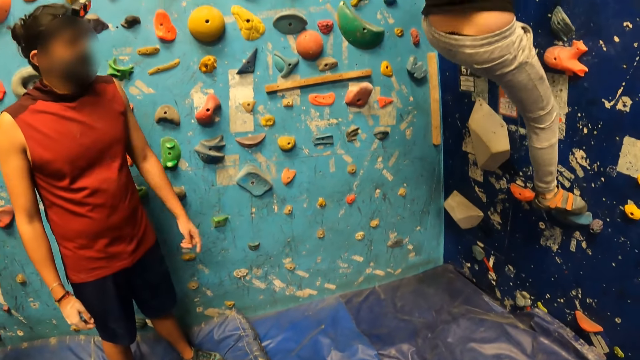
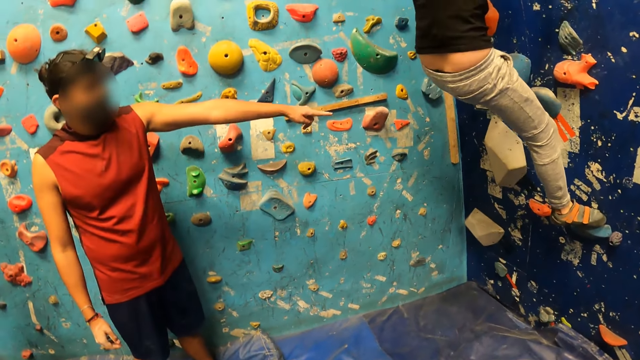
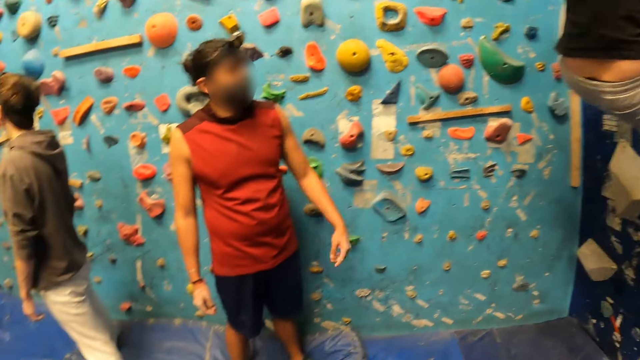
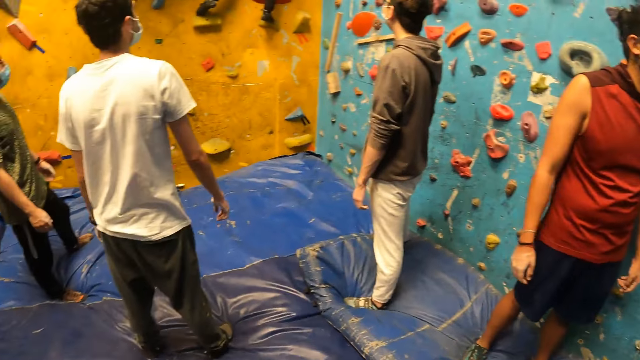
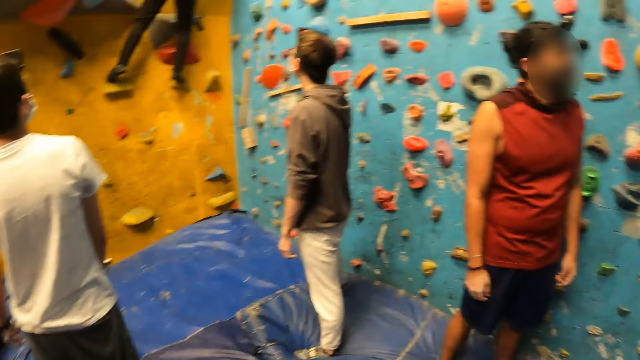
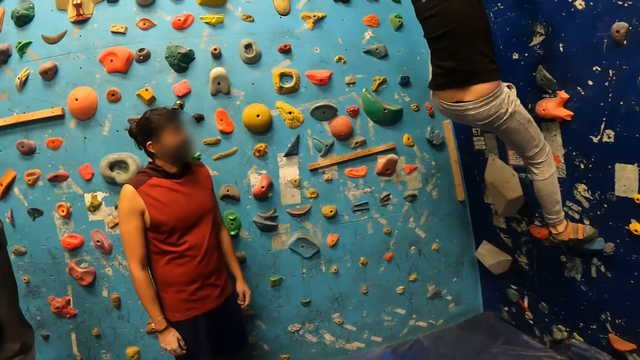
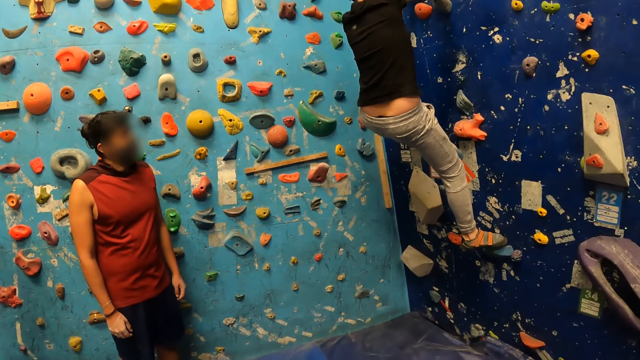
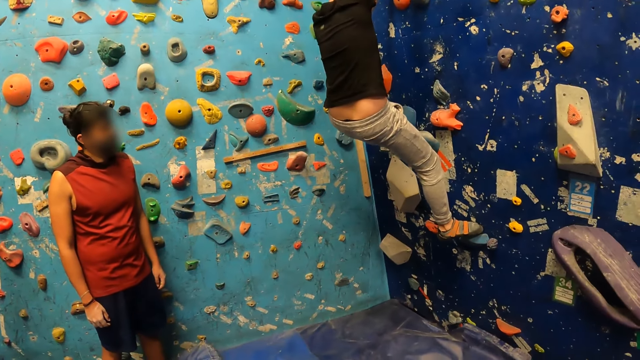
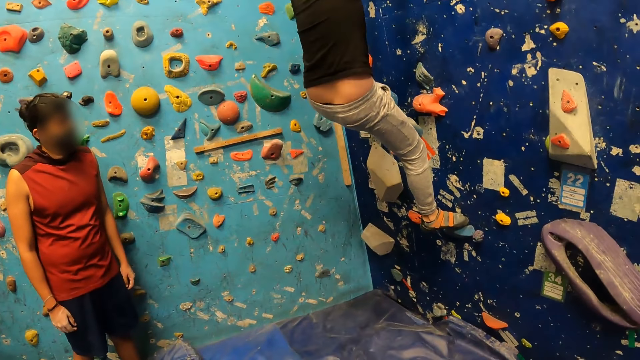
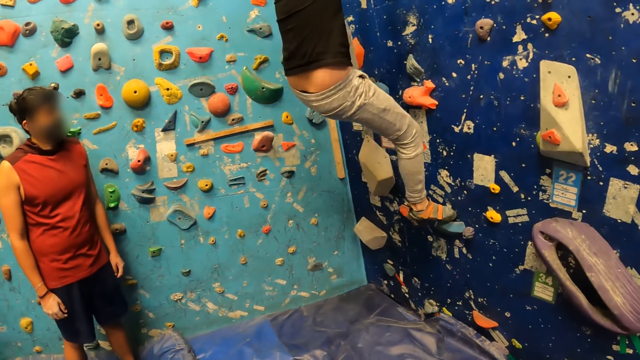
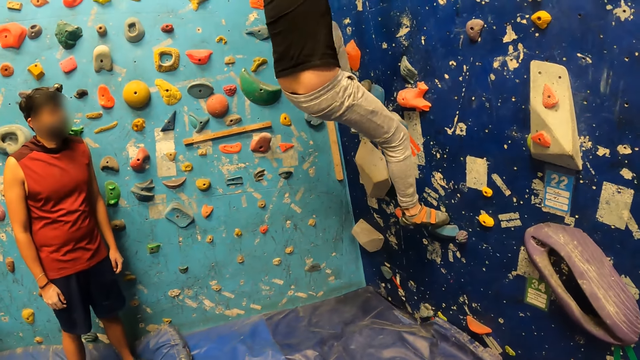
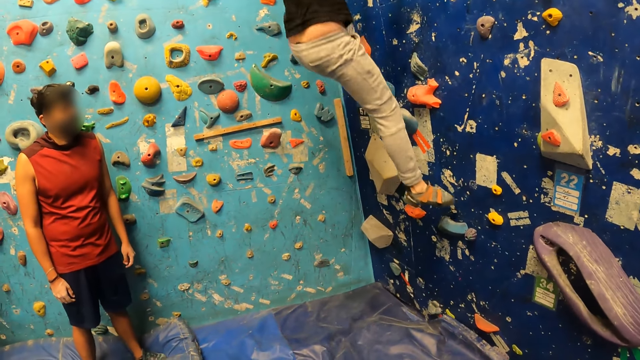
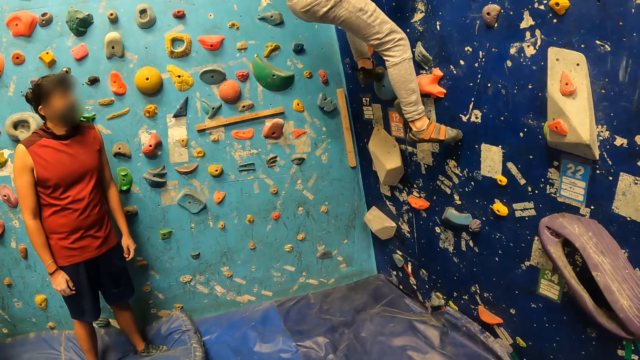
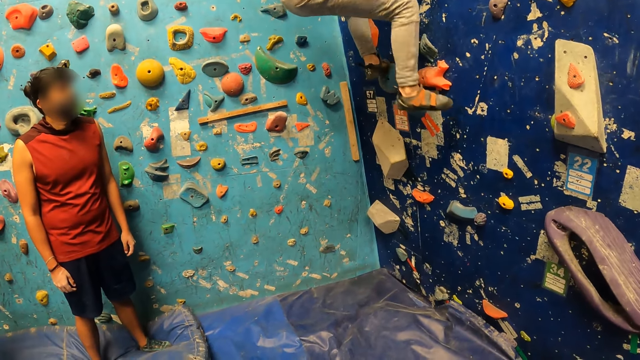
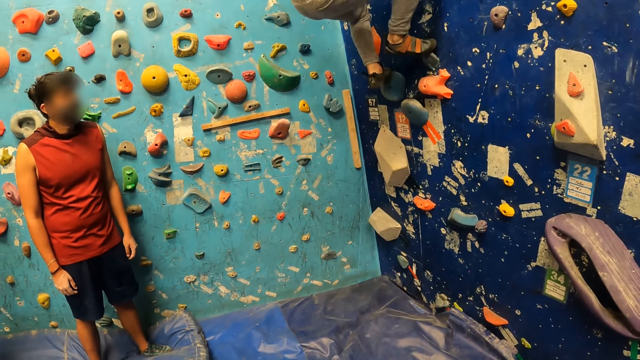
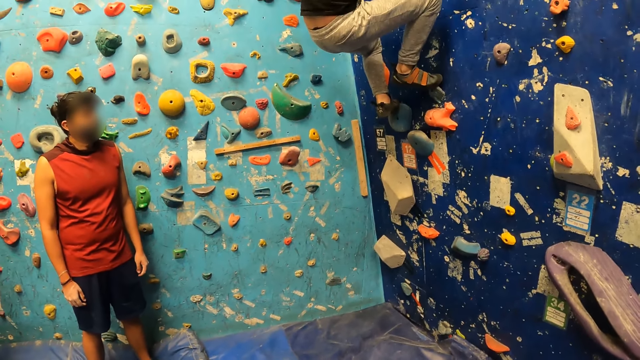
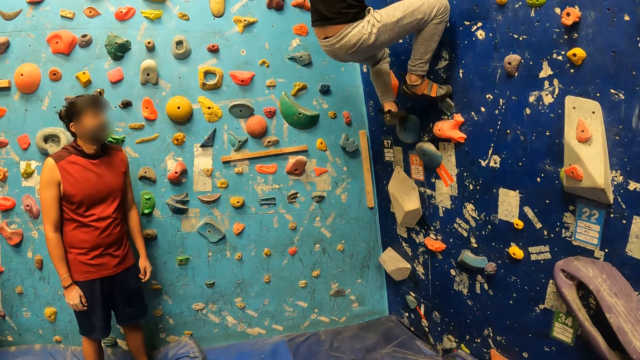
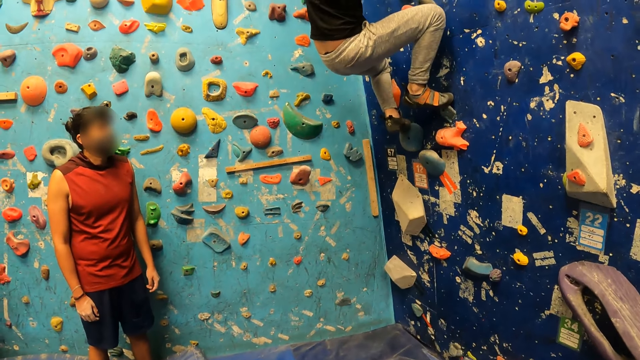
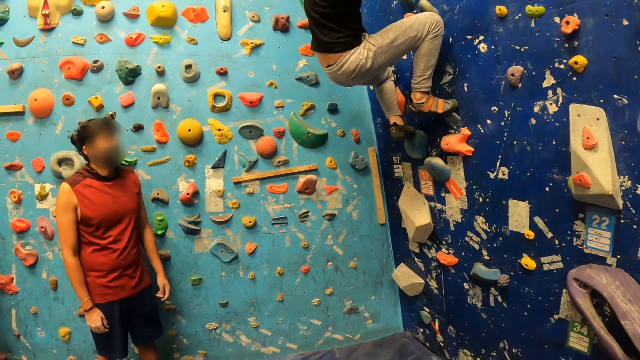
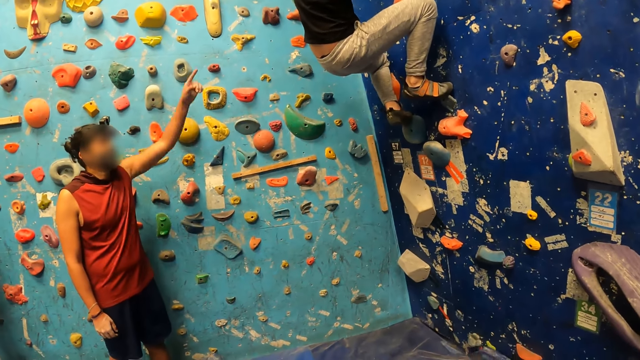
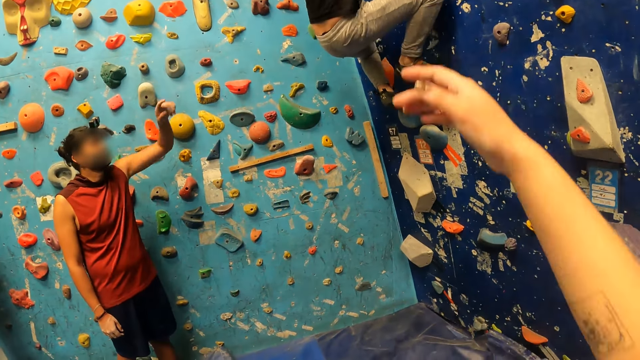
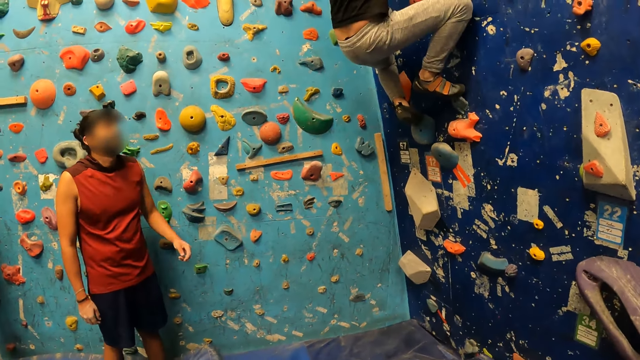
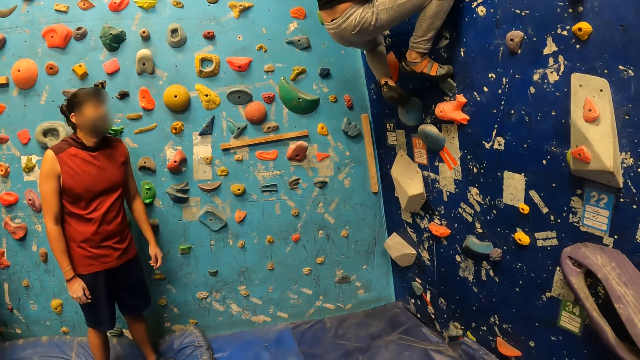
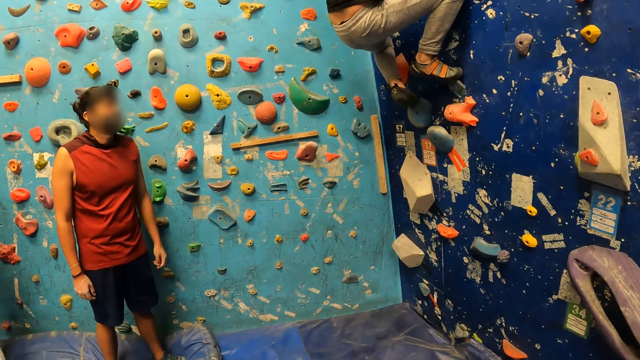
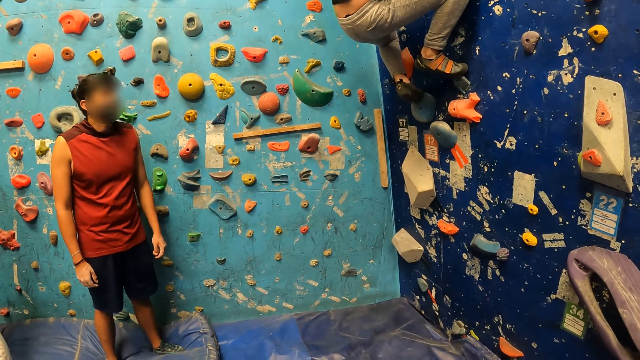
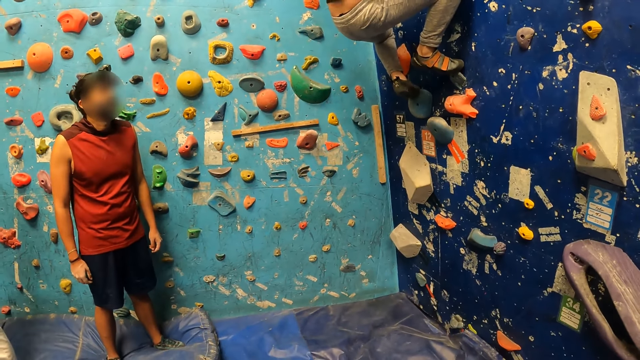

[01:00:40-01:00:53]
A person points at the wall. The camera wearer looks round the room. The person interacts with another person. The camera wearer interacts with the other person.

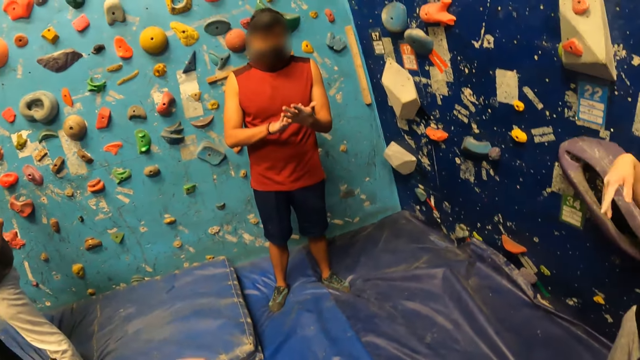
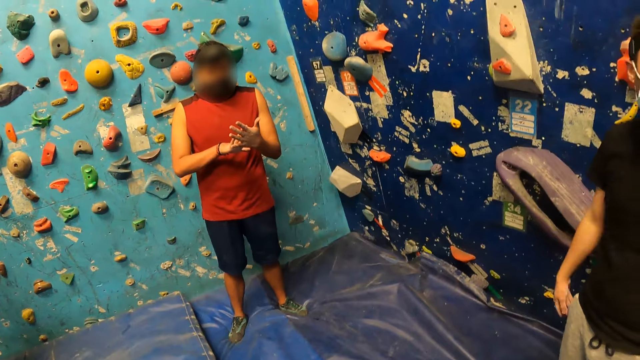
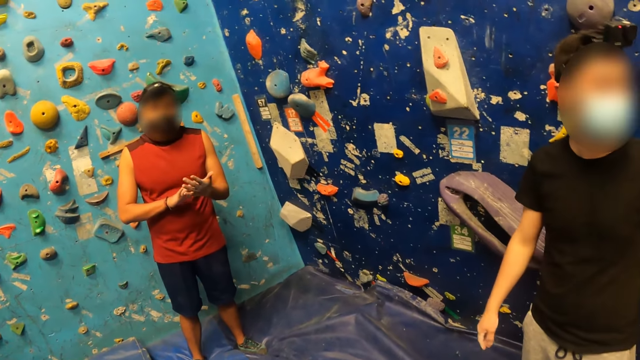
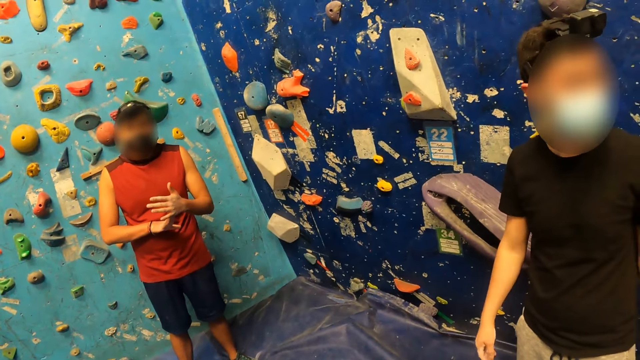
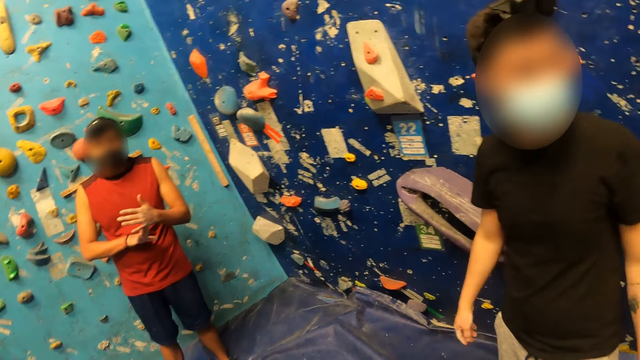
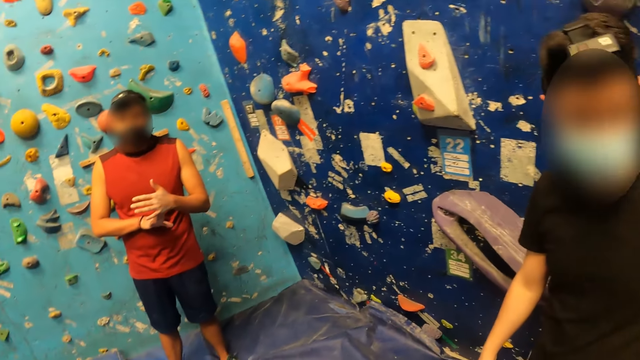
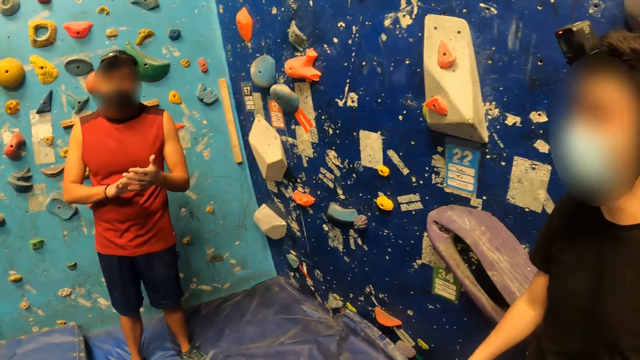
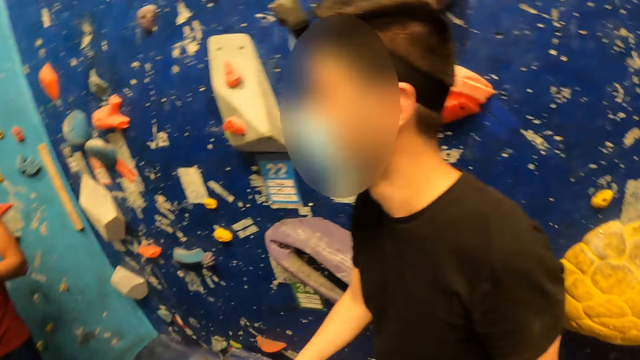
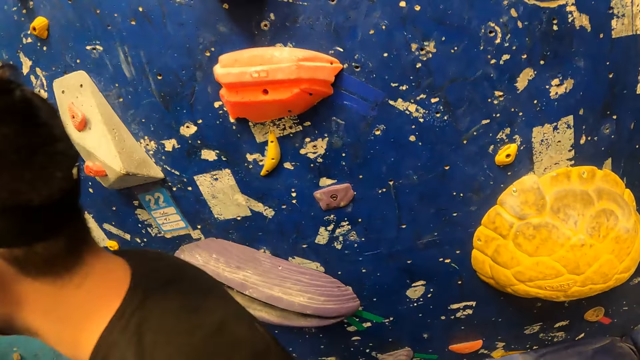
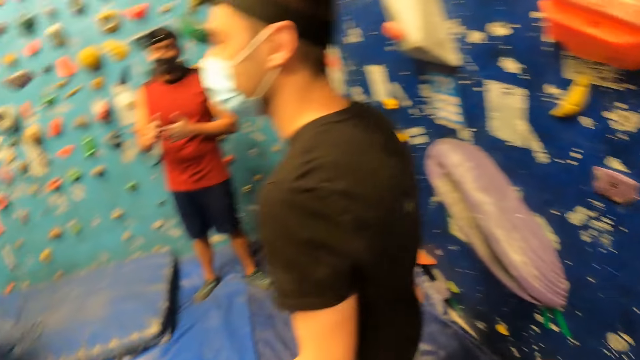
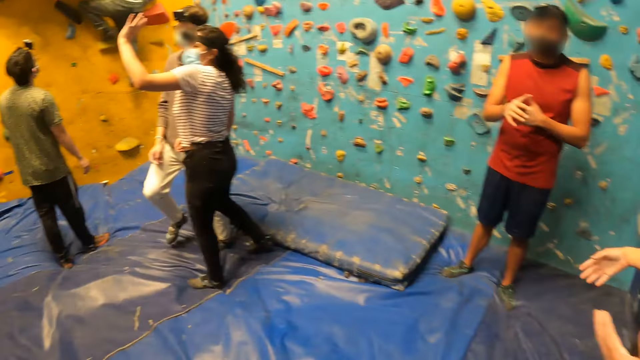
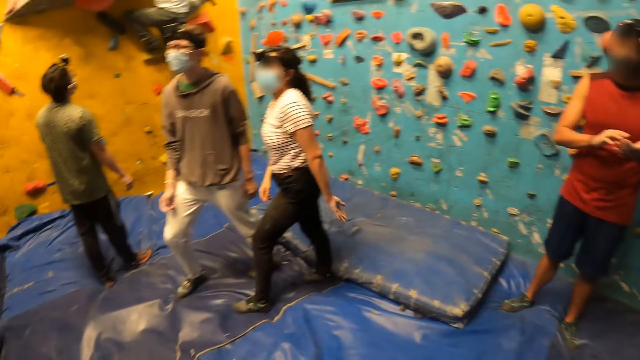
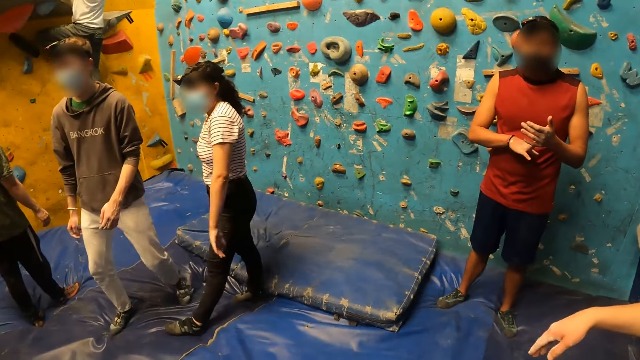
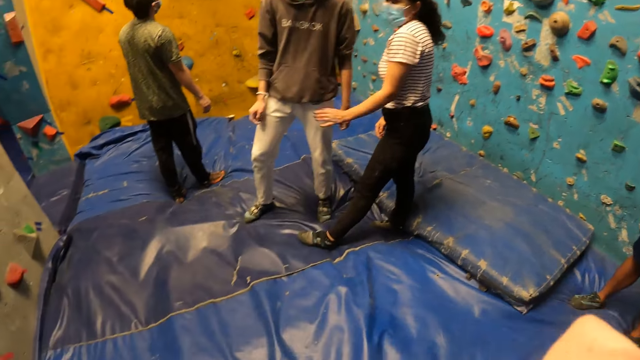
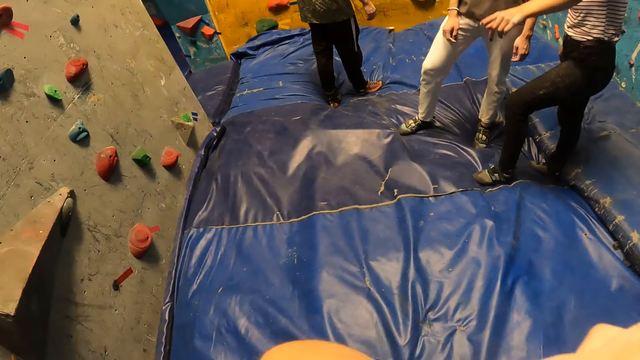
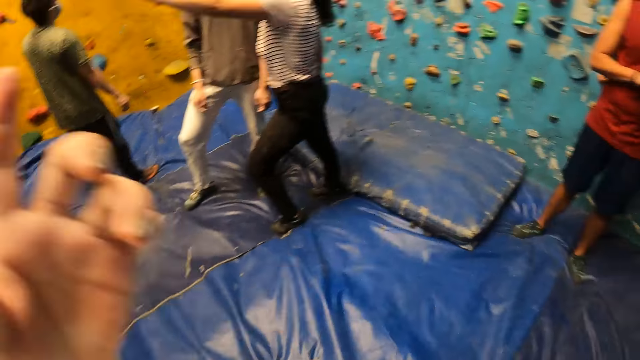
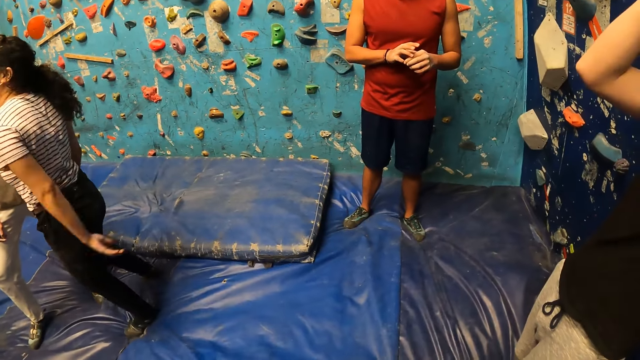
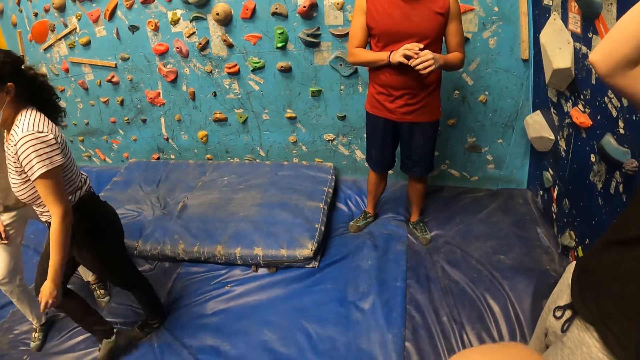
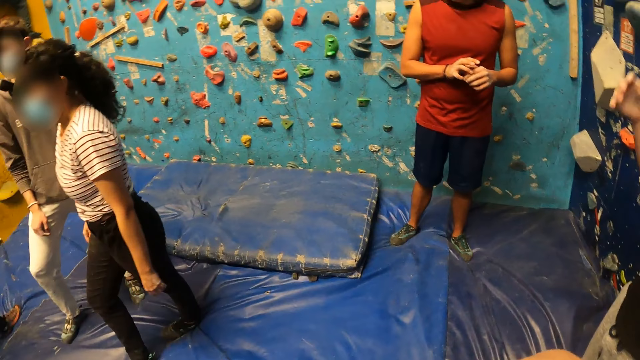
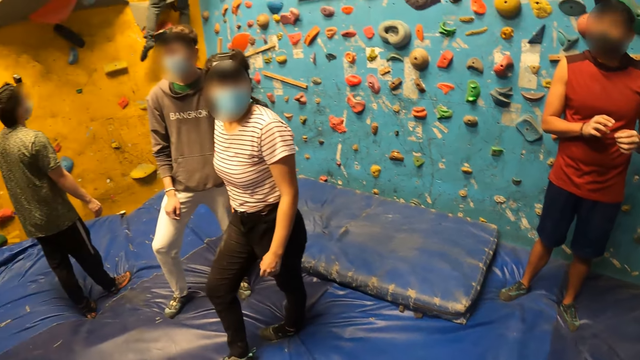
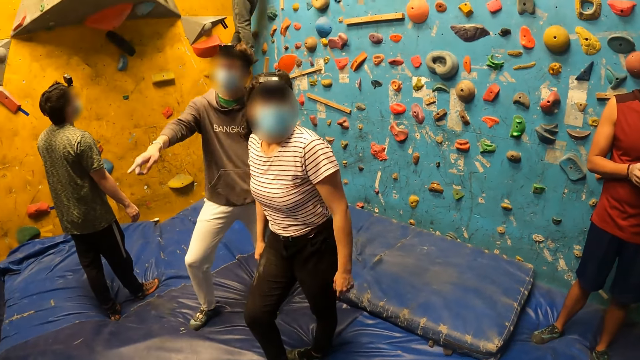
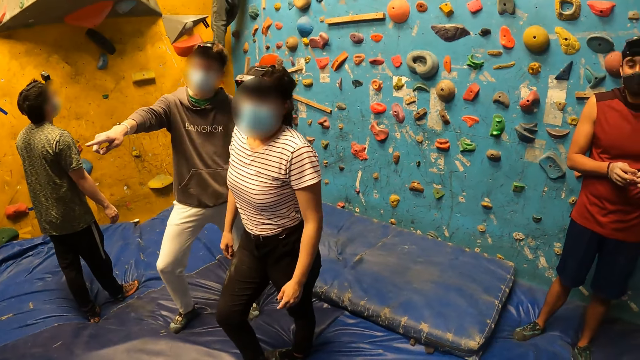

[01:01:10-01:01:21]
A person moves the hand. Another person walks in the room. The camera wearer looks round. A third person interacts with a fourth person. The fourth person walks in the room. The third person walks in the room.
